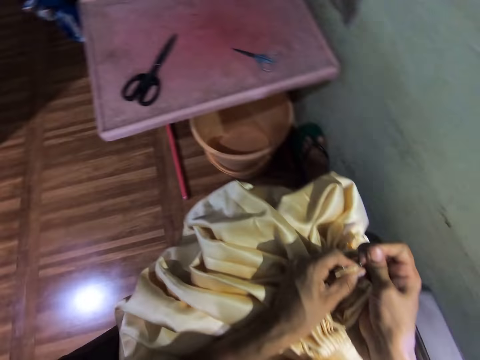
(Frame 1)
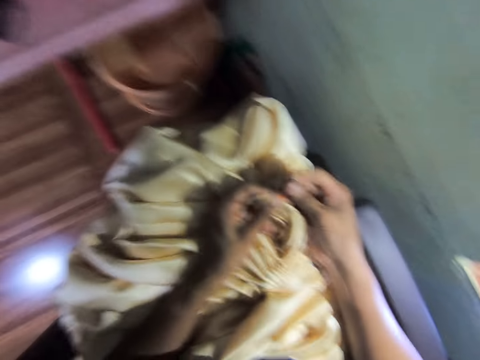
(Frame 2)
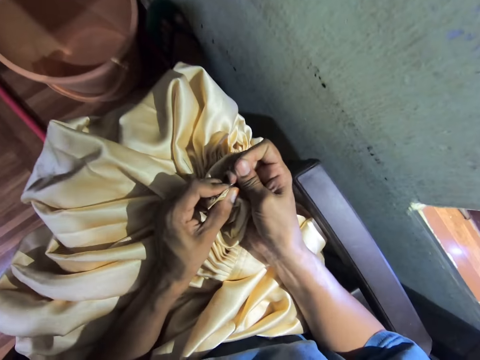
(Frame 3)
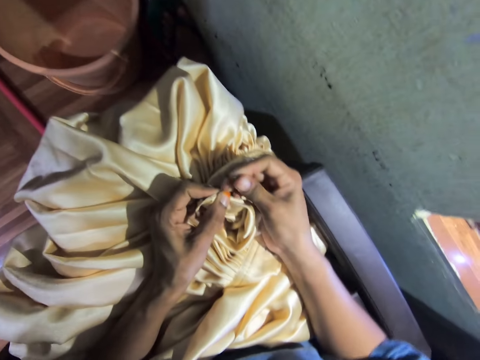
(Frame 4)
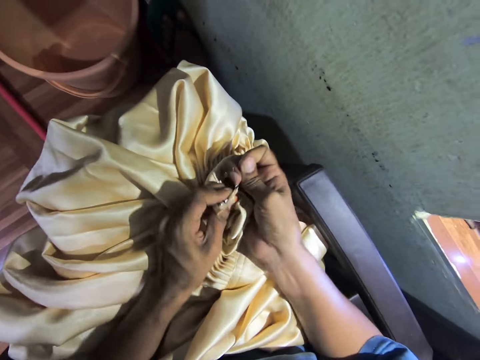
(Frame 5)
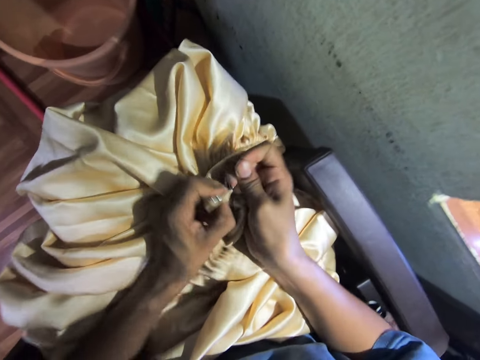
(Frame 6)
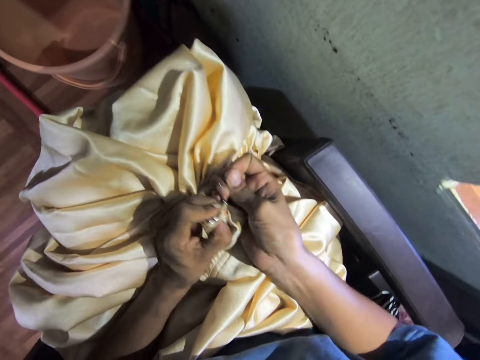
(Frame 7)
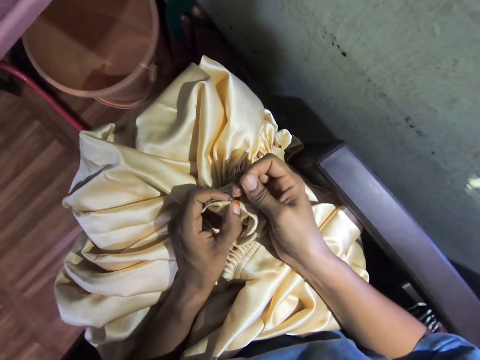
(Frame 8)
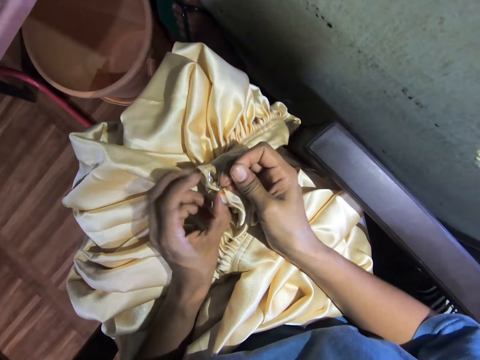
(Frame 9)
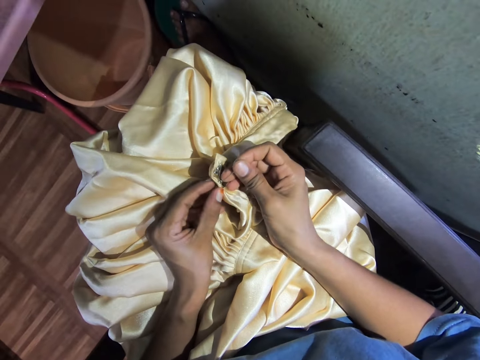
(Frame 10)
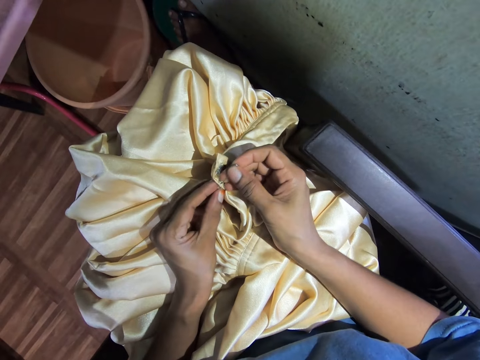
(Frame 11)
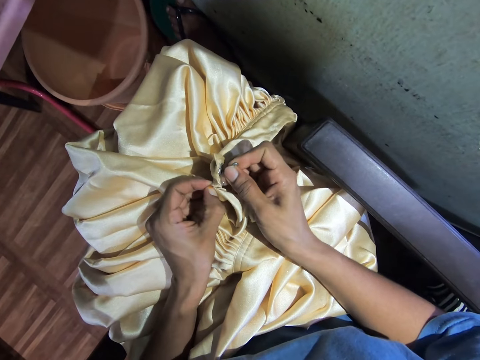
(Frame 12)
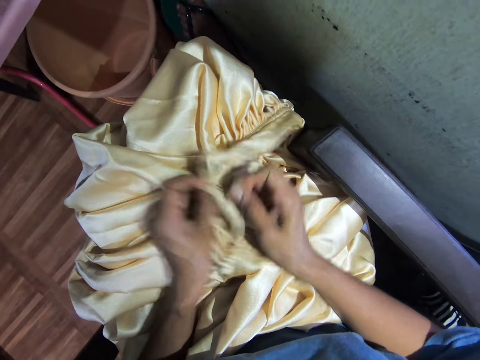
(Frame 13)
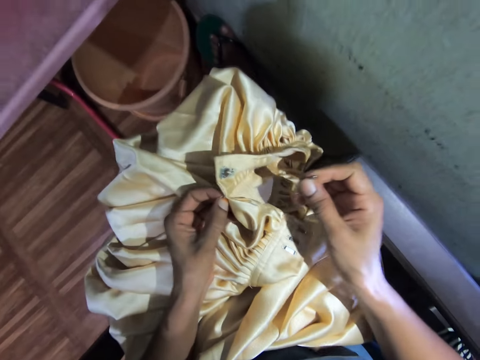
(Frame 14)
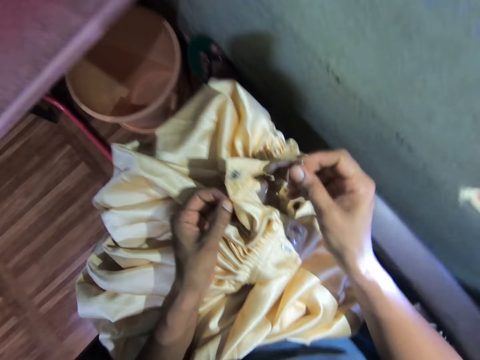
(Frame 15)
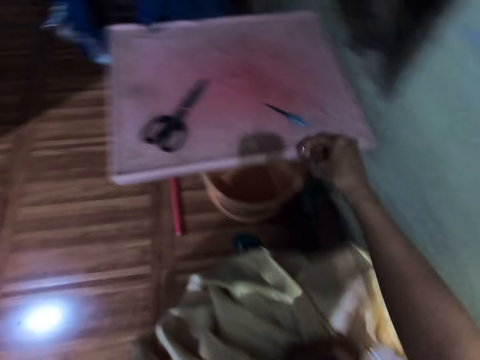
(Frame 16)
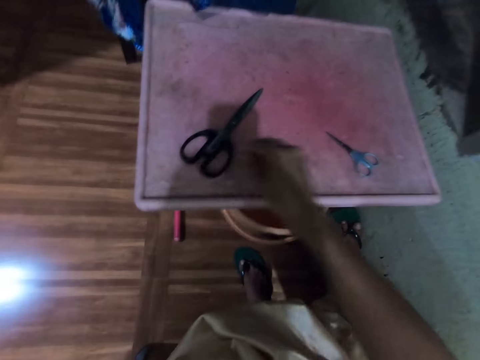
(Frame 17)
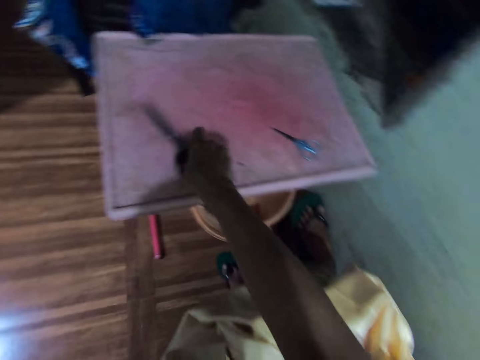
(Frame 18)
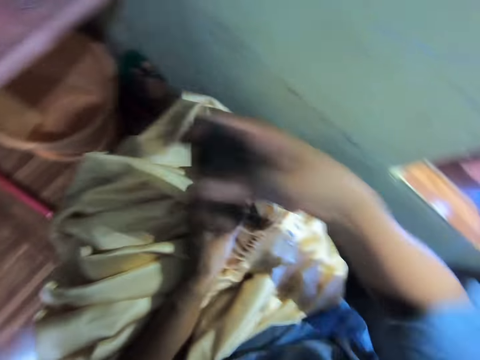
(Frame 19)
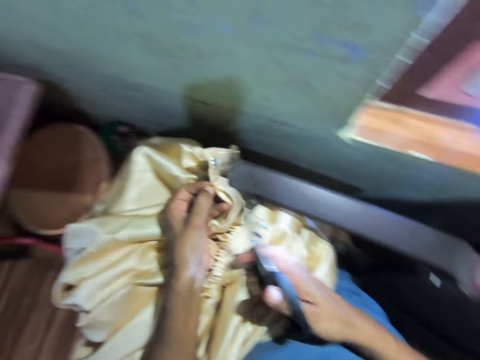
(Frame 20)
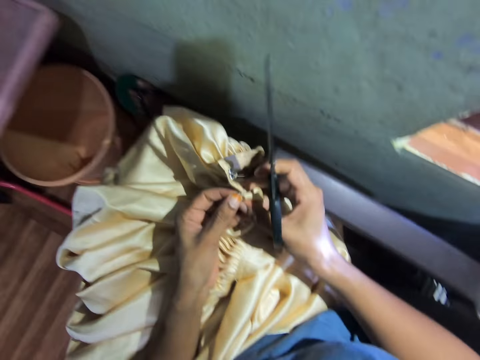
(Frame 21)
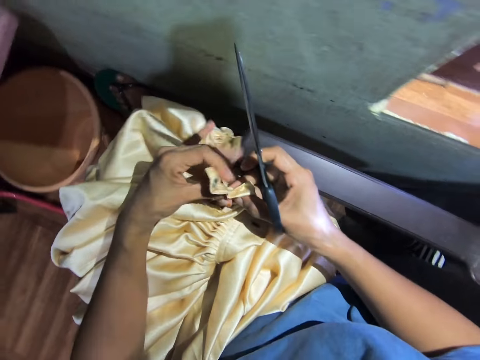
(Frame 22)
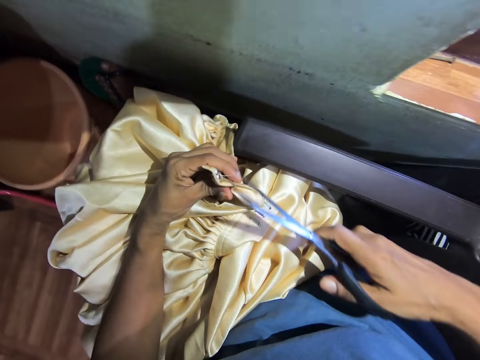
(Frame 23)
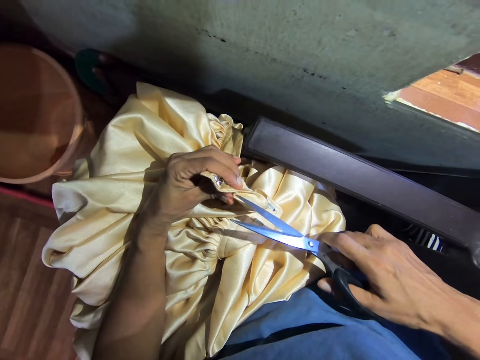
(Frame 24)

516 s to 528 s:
The camera wearer puts the safety pin on the table. They pick the scissors from the table.

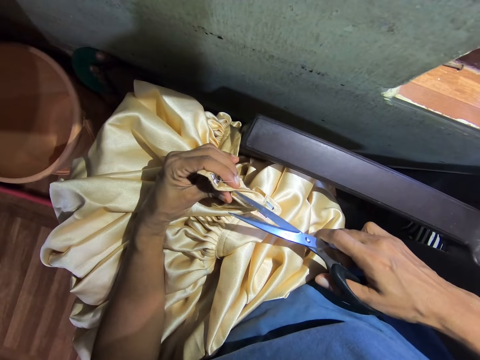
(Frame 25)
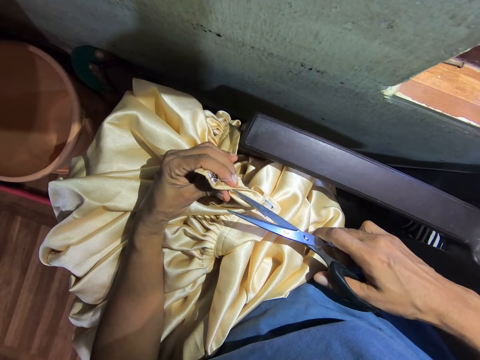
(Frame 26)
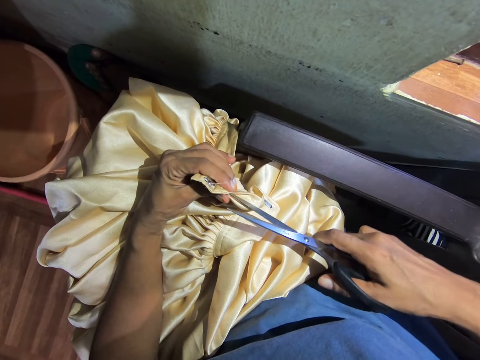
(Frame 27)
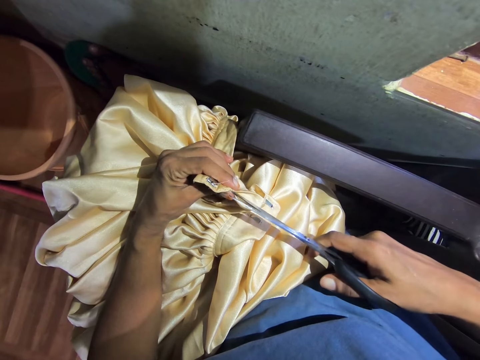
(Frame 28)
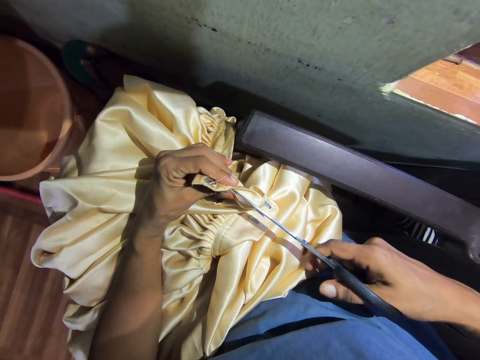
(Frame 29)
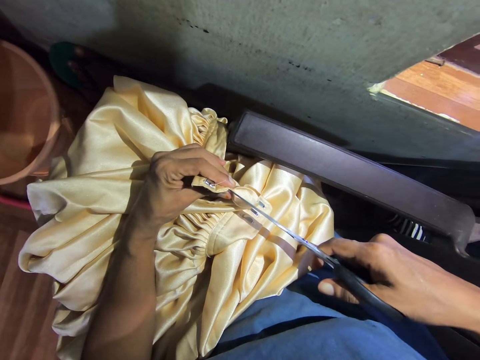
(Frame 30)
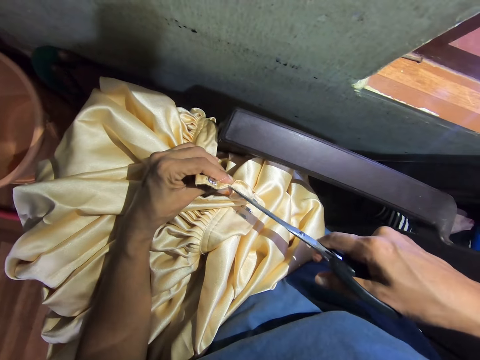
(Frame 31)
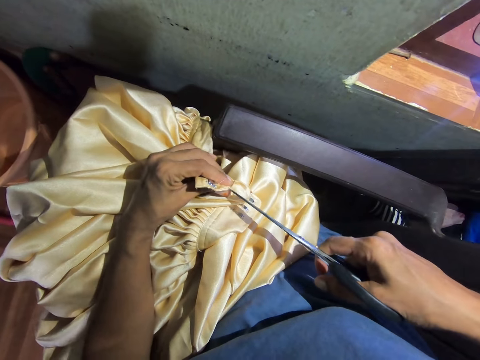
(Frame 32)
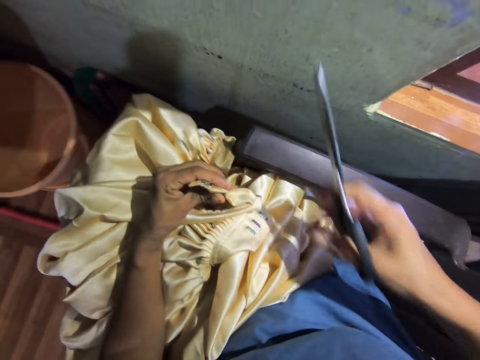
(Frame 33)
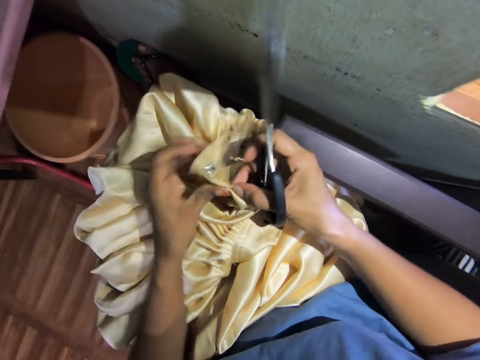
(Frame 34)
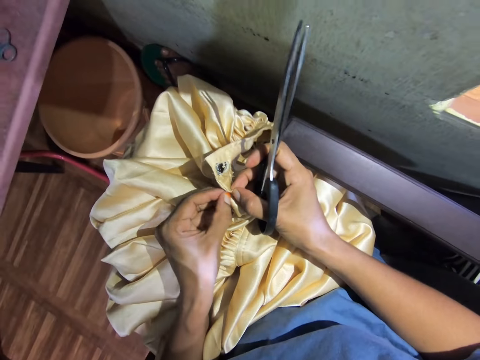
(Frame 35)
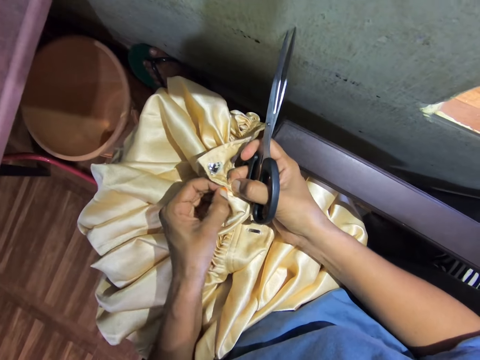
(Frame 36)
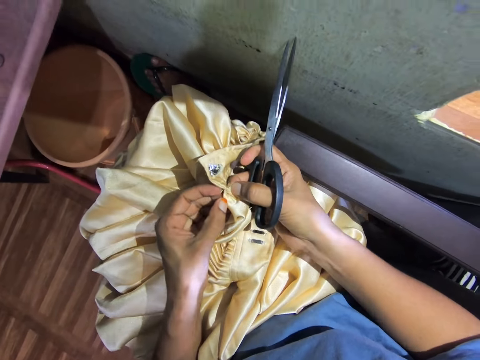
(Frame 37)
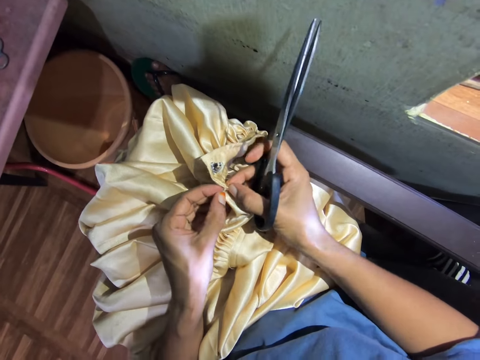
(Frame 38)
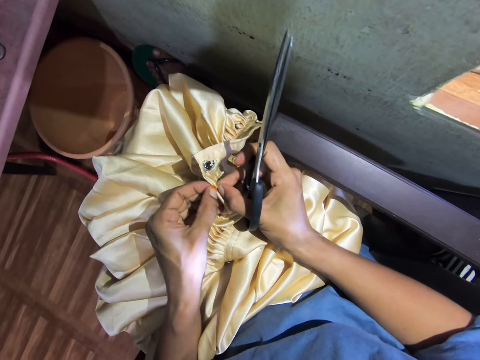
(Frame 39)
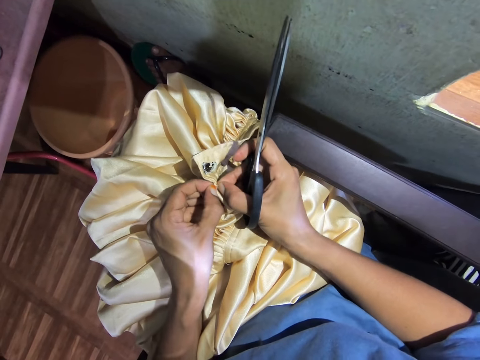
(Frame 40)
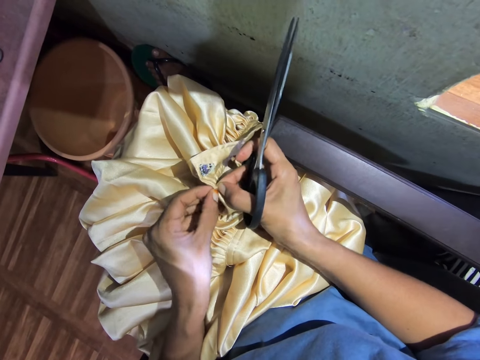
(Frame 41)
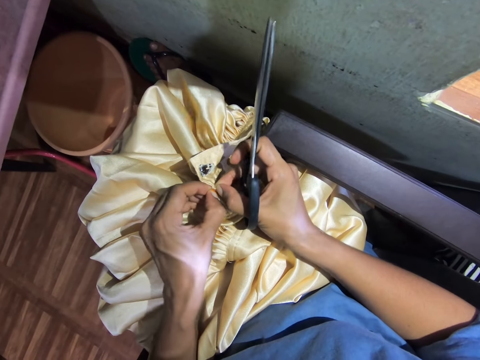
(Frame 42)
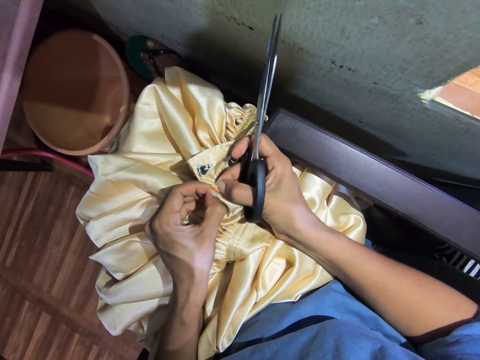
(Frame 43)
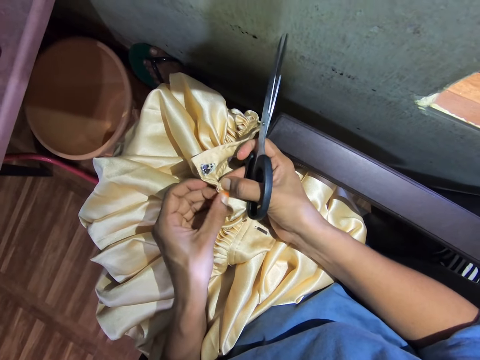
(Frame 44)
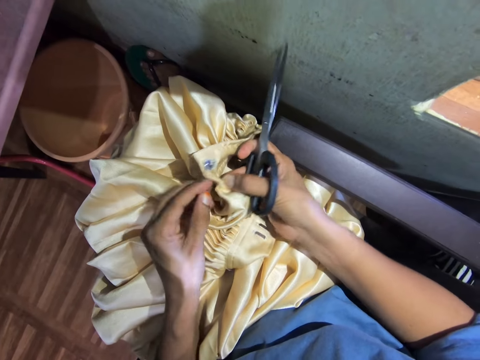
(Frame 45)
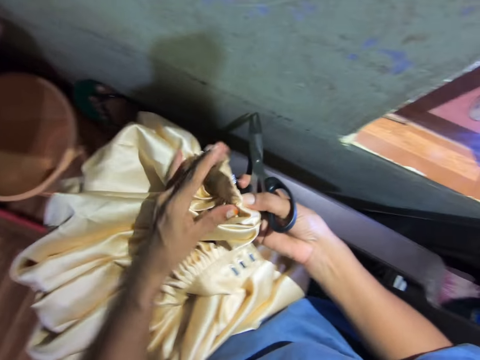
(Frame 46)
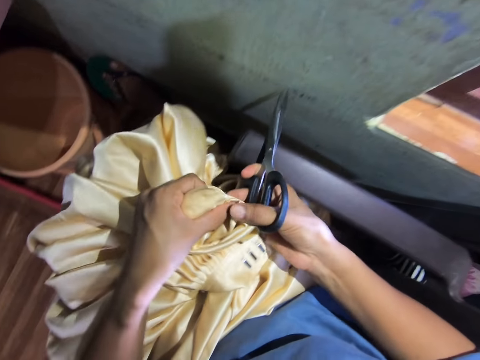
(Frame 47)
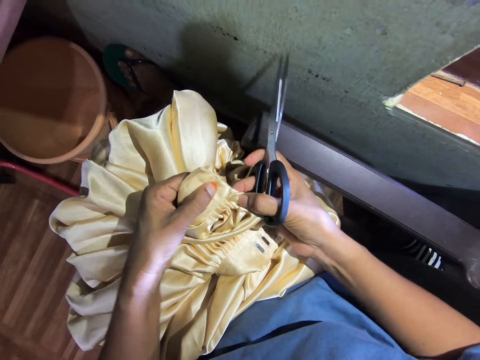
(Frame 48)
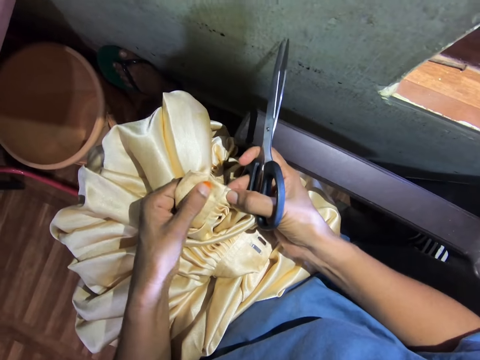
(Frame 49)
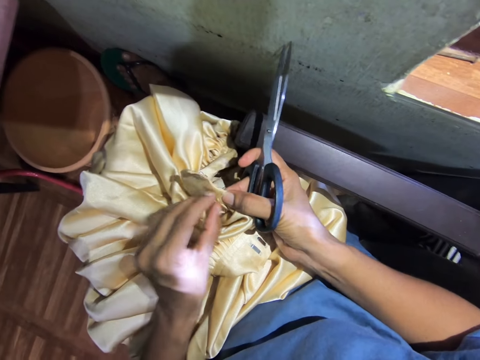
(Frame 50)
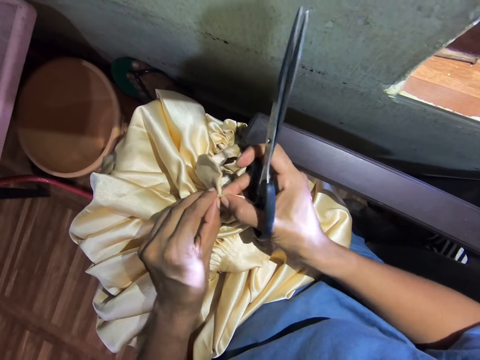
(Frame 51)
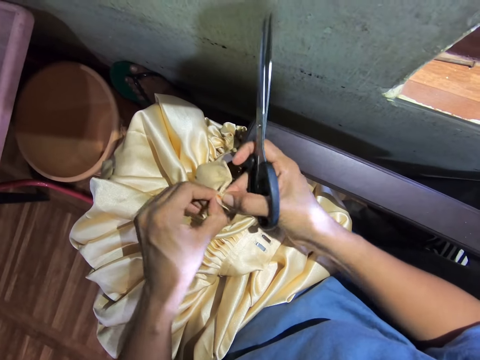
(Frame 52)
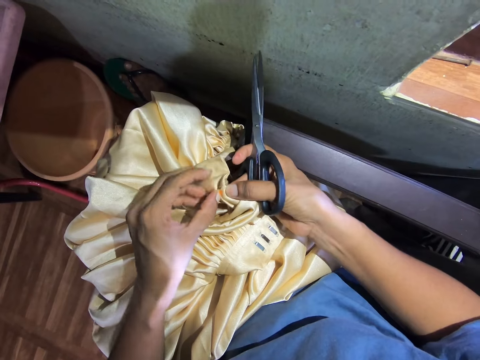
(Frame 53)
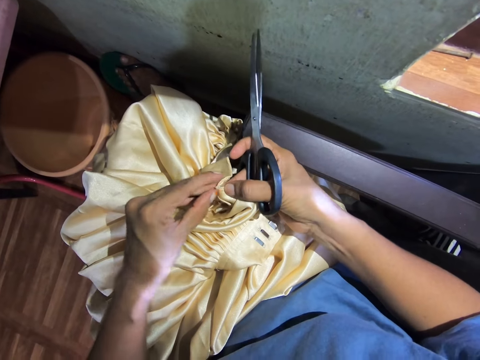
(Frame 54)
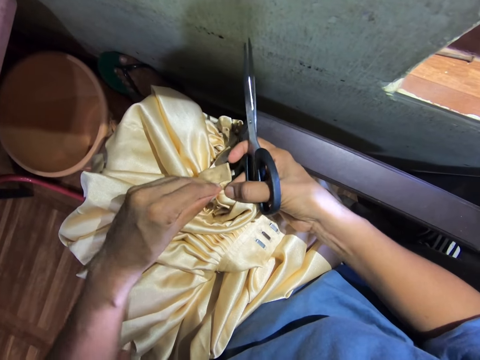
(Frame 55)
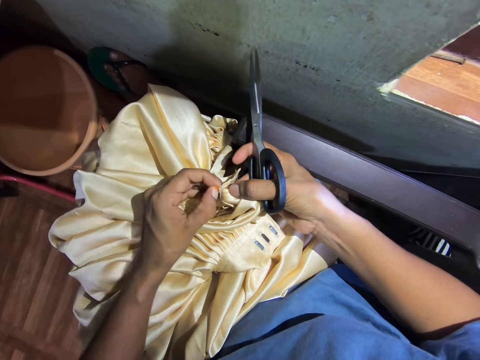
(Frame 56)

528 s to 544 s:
The camera wearer cuts the cloth with the scissors. They cut the string with the scissors. They pull open the cloth with fingers. They adjust the waist band. They turn the cloth. They pull open the cloth with fingers.
